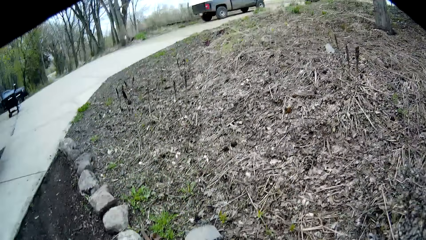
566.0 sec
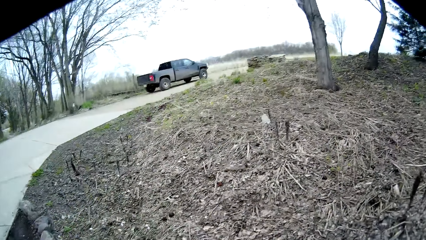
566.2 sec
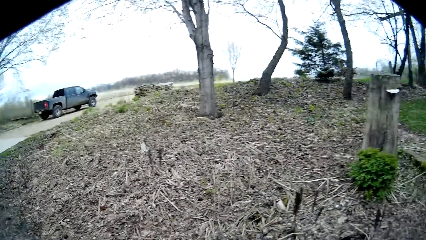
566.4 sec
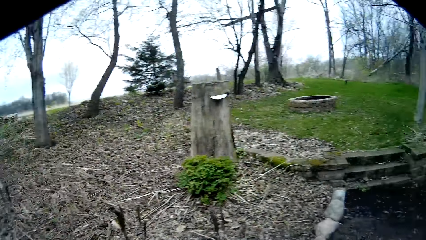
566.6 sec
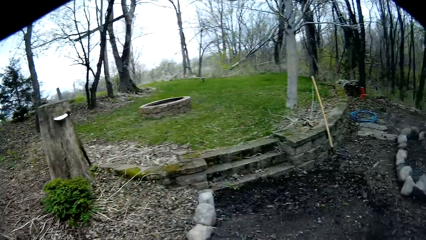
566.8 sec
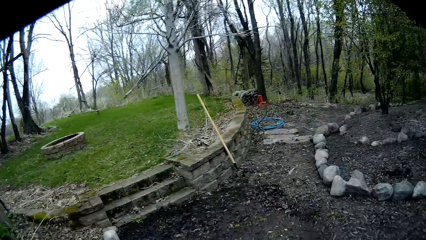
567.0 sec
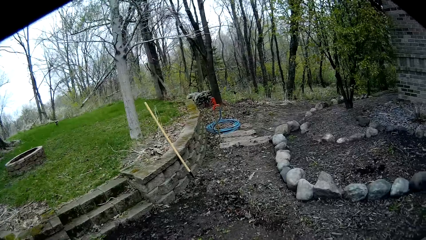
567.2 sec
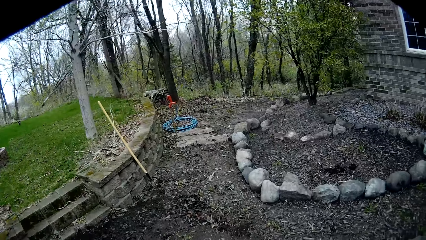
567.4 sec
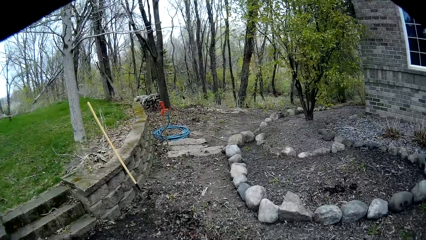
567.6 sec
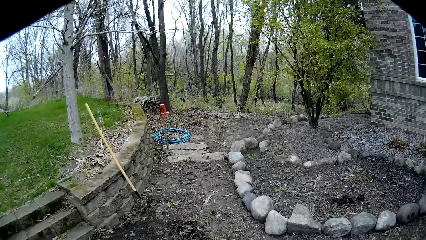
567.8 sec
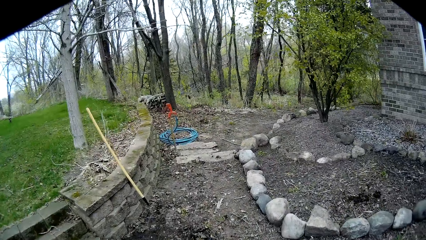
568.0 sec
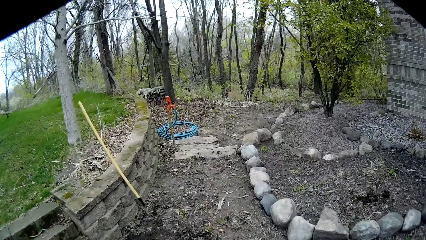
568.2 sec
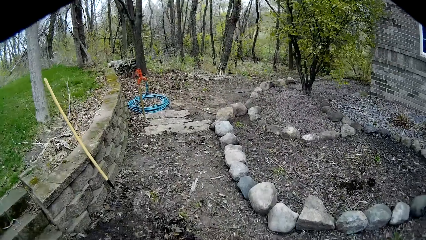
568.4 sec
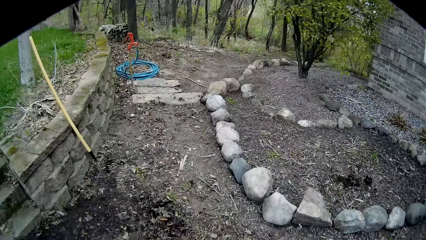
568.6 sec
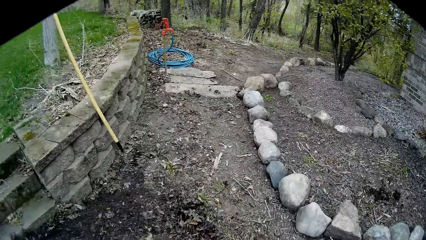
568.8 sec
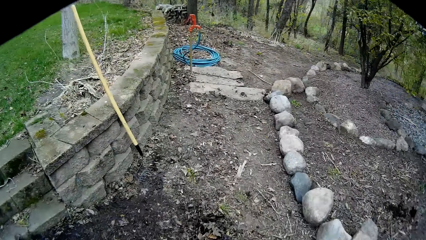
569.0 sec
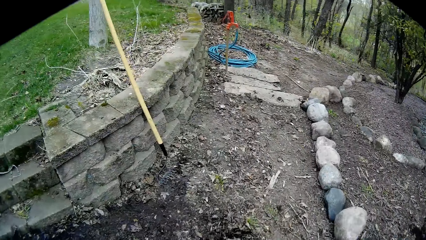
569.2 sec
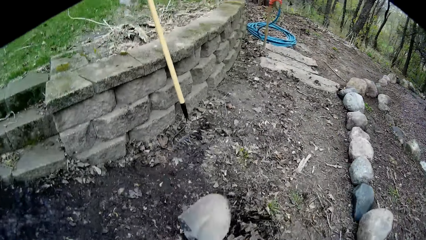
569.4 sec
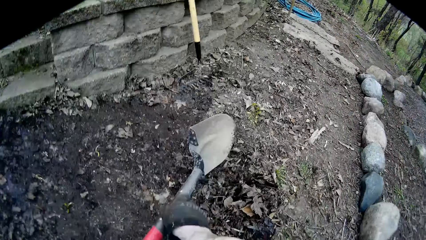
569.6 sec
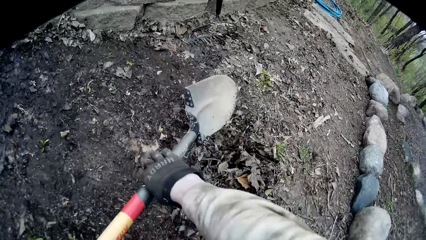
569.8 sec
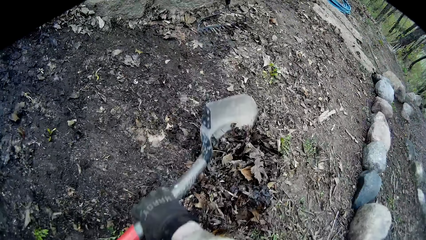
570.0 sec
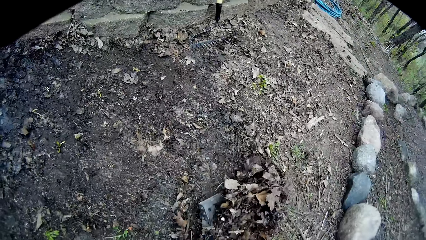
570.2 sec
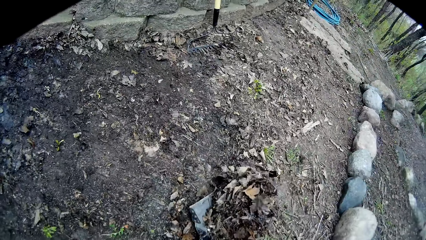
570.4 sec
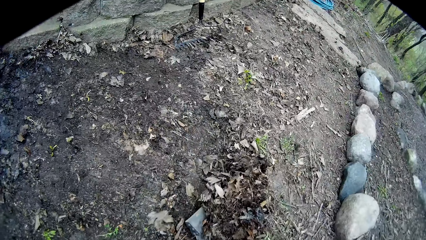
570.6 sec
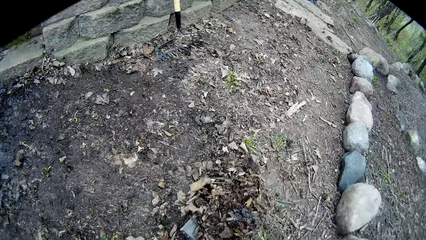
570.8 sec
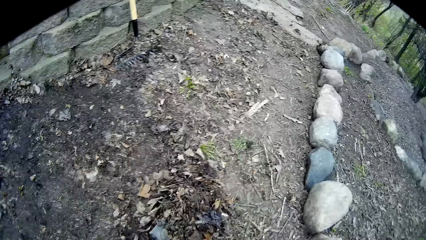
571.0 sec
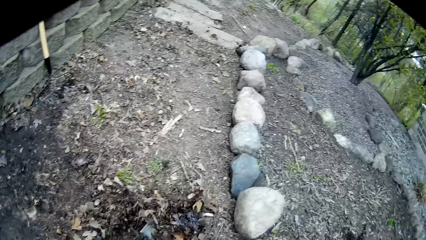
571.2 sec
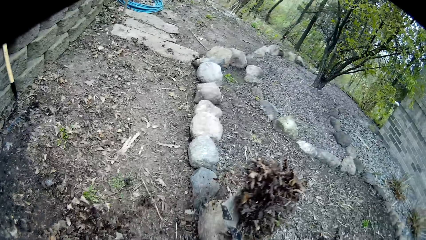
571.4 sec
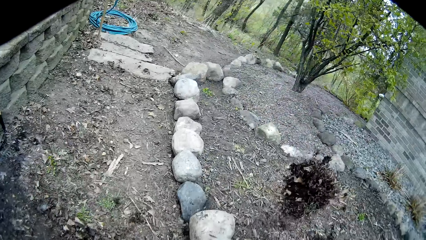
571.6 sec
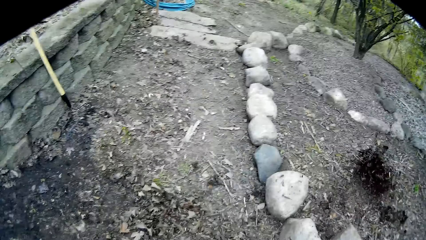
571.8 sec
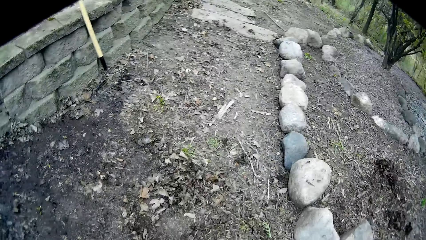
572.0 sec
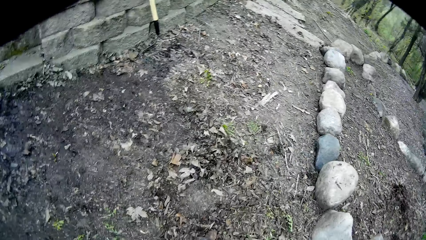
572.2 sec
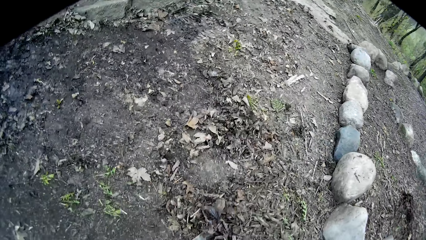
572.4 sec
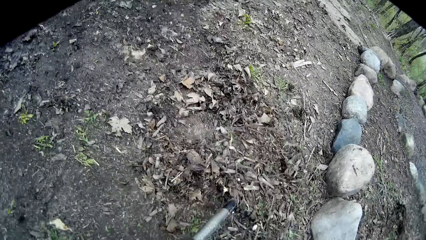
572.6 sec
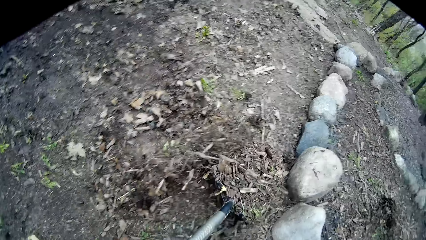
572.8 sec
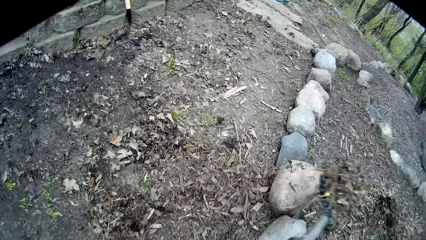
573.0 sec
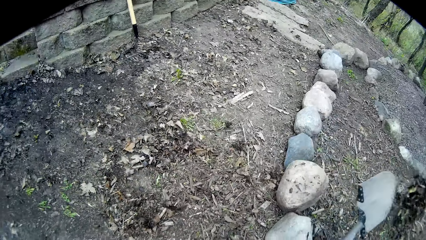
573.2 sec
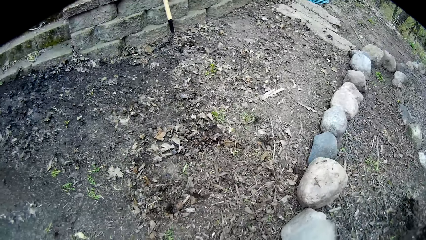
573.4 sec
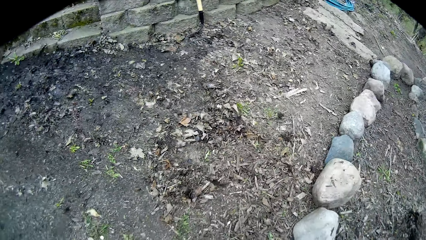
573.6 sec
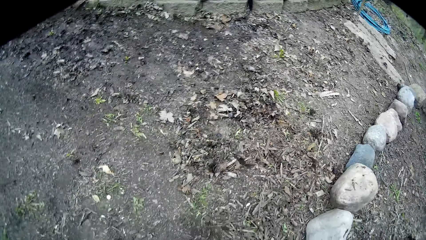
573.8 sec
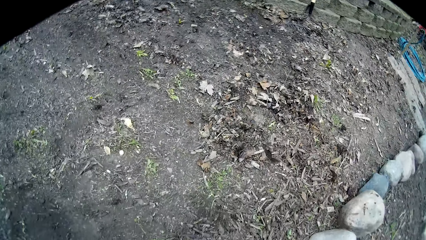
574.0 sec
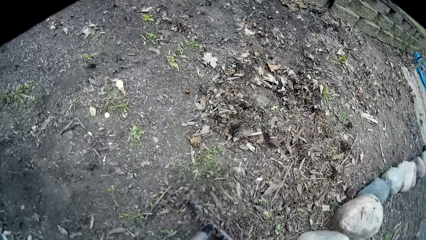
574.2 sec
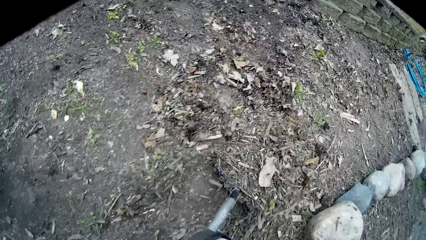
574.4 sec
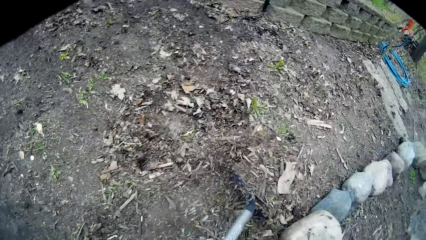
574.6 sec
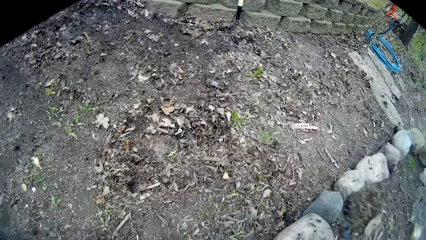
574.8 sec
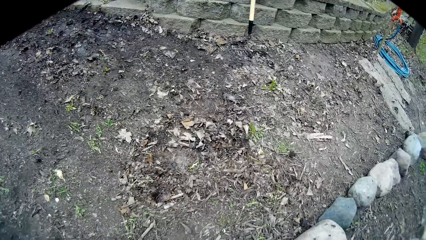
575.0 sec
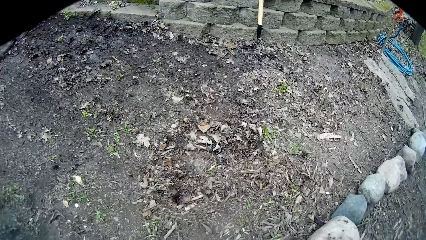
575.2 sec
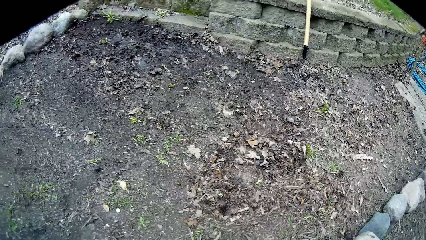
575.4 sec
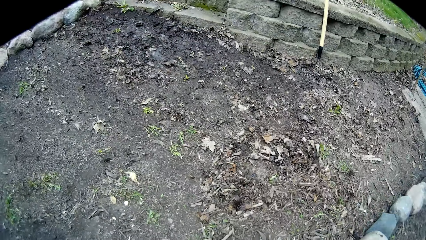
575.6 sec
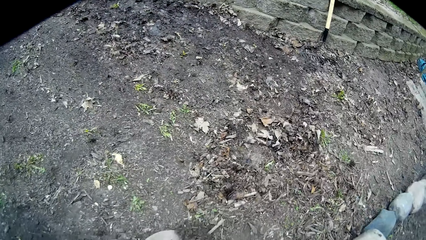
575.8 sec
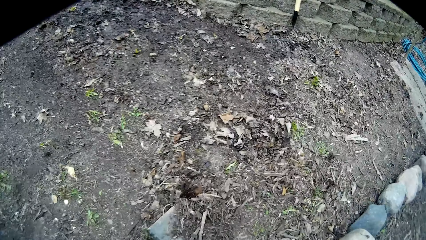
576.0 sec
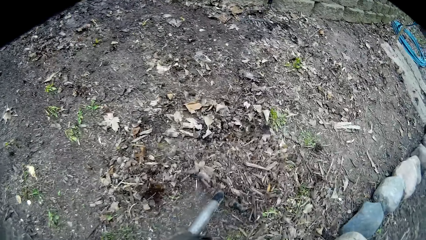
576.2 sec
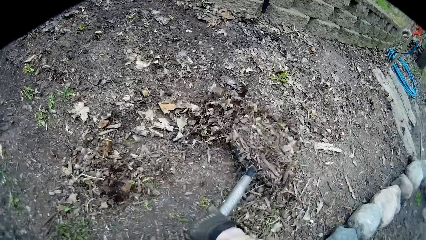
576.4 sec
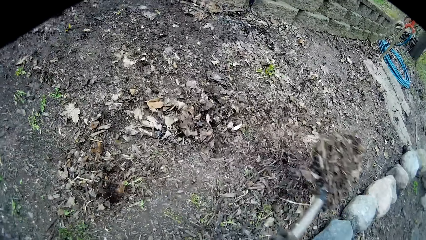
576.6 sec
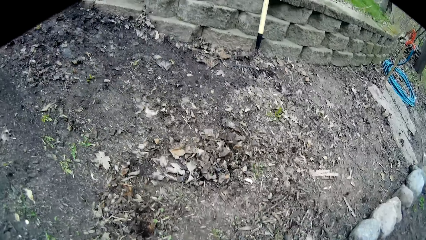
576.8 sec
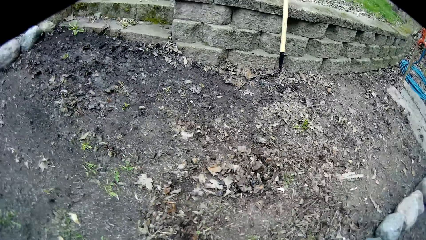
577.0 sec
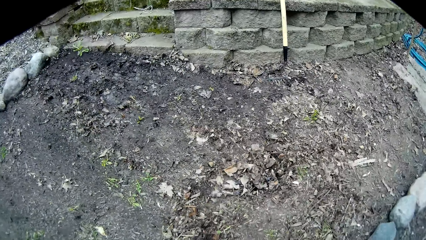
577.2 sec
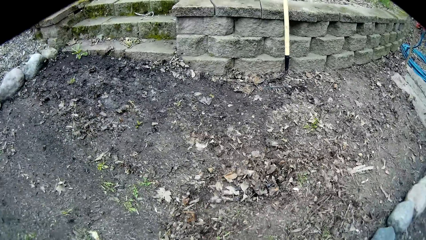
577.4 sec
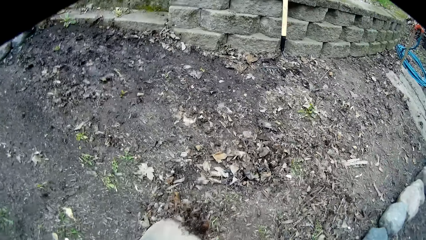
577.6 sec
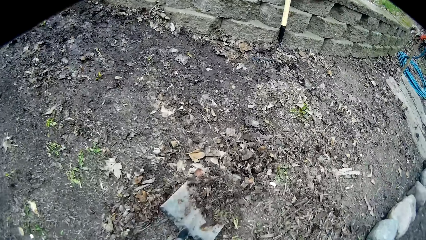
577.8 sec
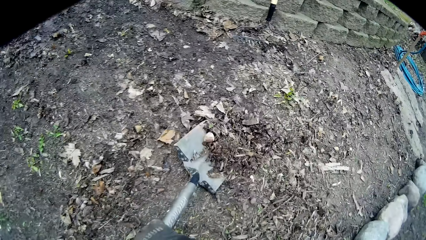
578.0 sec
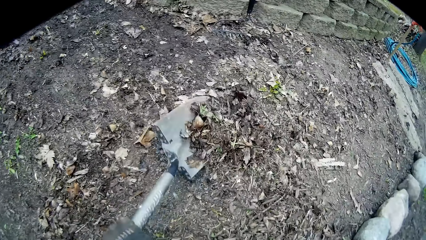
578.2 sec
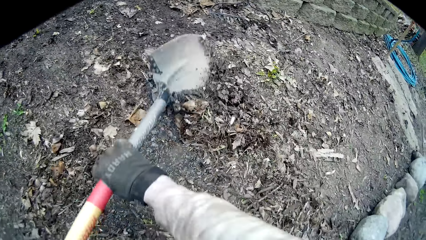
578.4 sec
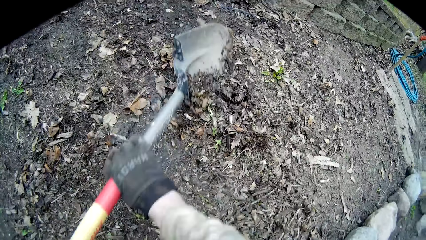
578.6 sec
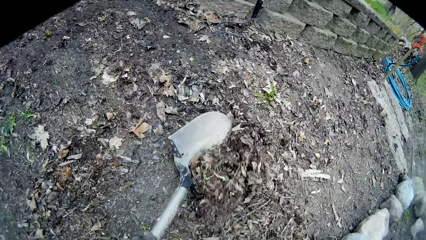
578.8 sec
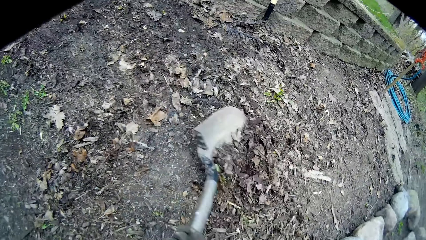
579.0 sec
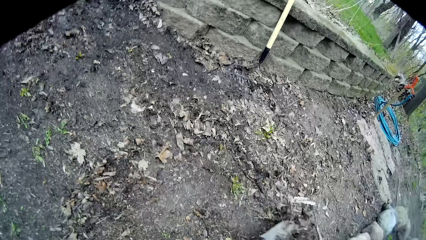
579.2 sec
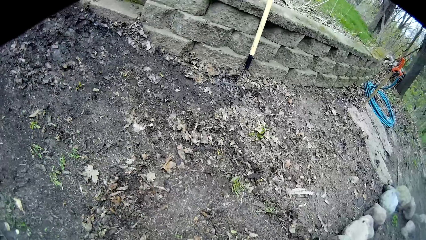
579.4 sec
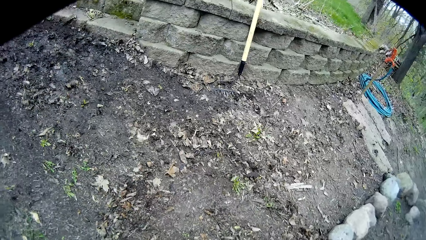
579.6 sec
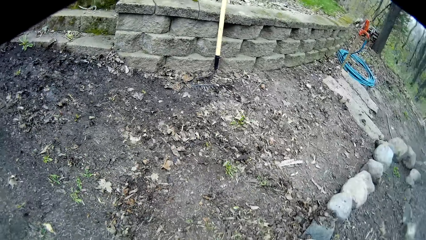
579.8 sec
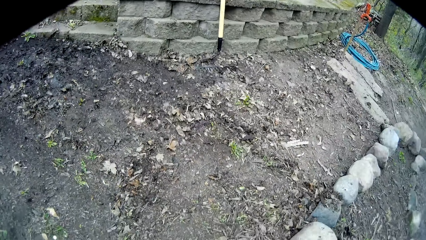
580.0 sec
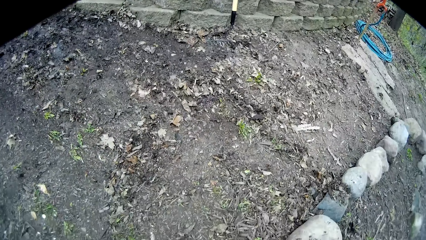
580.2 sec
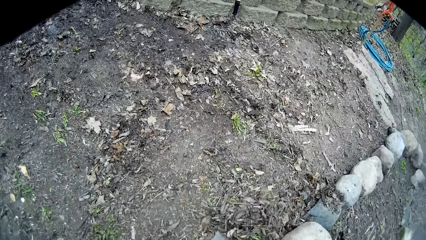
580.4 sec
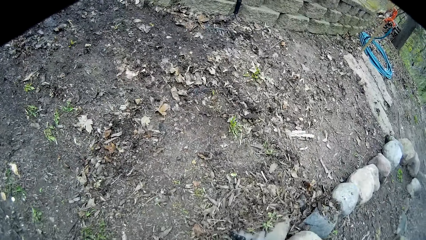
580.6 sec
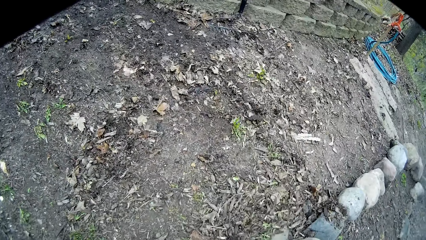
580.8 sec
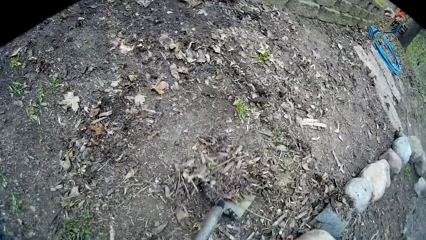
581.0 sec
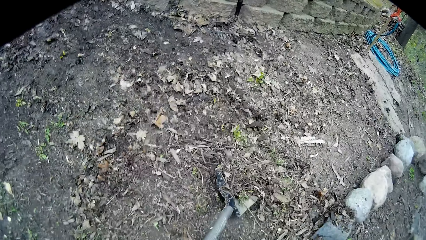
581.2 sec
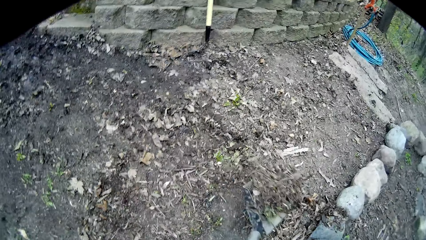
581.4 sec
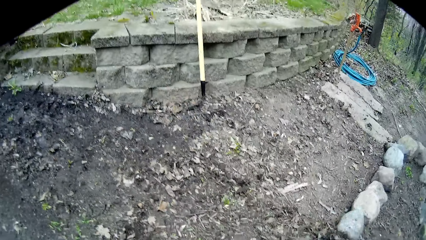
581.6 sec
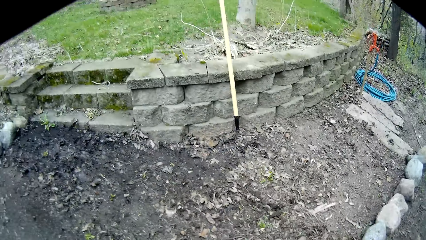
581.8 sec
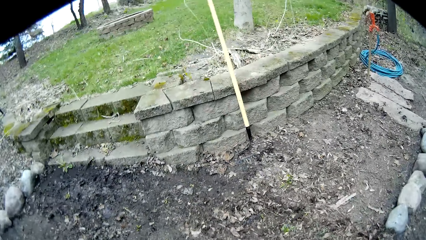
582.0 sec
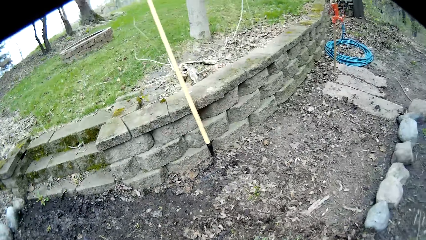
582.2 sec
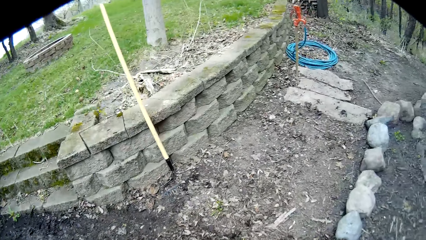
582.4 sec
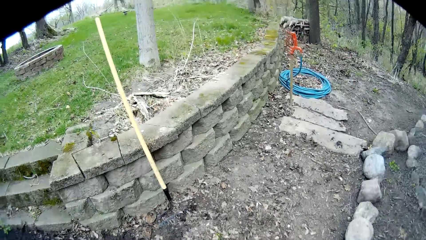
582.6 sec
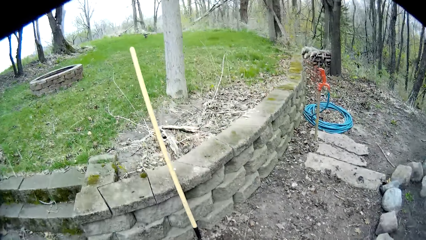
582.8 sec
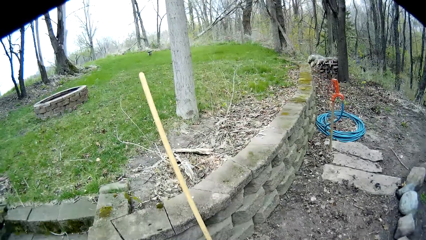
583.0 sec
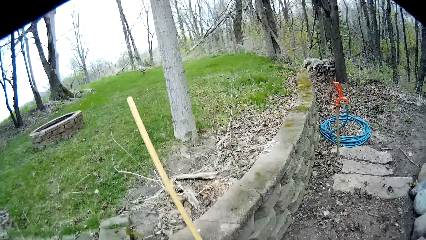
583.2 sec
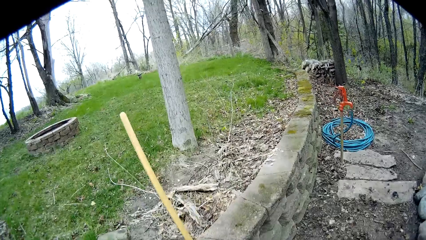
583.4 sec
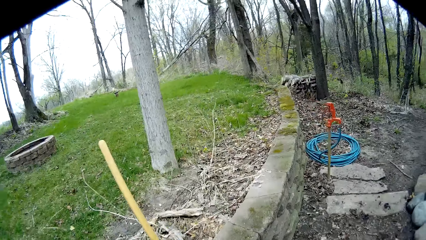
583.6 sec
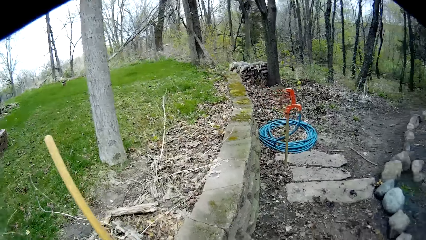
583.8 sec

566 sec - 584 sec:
The camera wearer taps the spade. He holds the shovel in his right hand. He packs debris with the shovel in his right hand. He throws the debris on the ground with the shovel in his right hand. He packs the debris with the shovel in his right hand. He throws the debris on the ground with the shovel in his right hand. He packs the debris with the shovel in his right hand. He throws the debris on the ground with the shovel in his right hand. He packs the debris with the shovel in his right hand. He throws the debris on the ground with the shovel in his right hand. He packs the debris with the shovel in his right hand. He scoops the leaves. He walks towards the rake.
